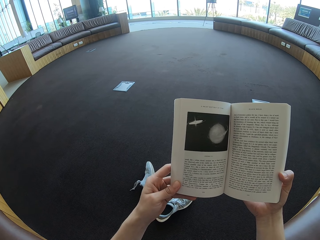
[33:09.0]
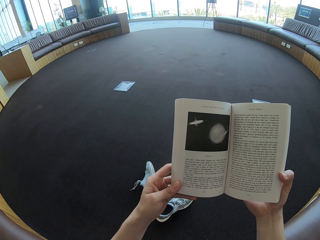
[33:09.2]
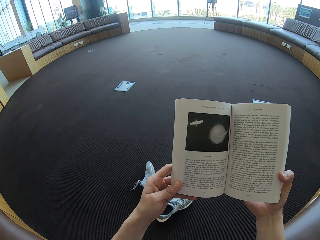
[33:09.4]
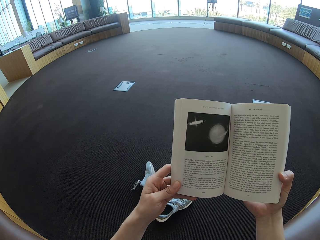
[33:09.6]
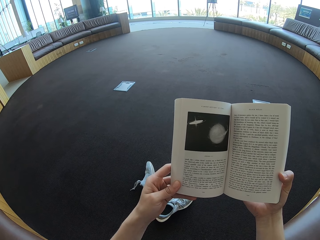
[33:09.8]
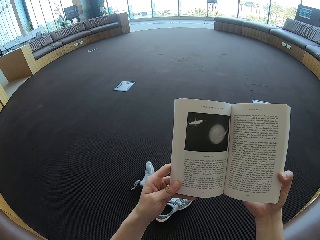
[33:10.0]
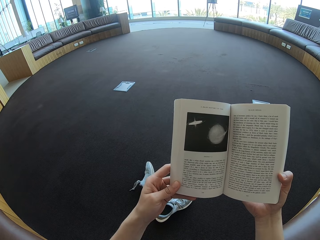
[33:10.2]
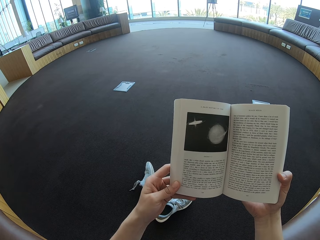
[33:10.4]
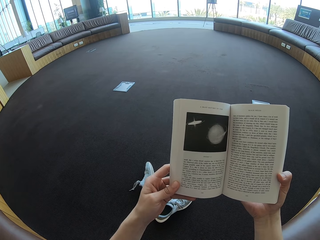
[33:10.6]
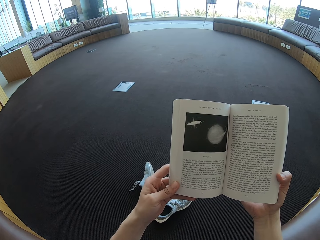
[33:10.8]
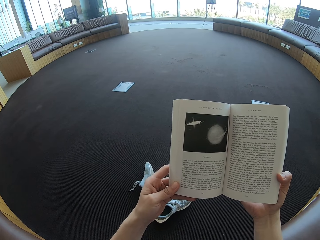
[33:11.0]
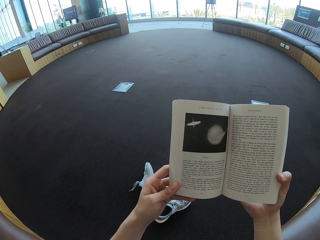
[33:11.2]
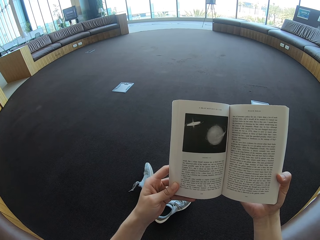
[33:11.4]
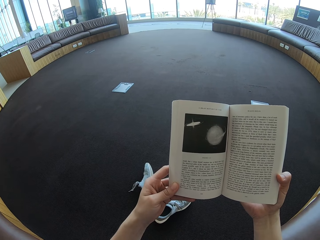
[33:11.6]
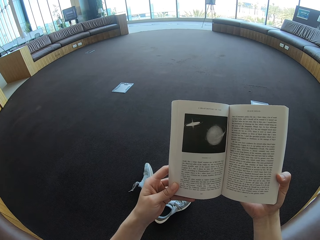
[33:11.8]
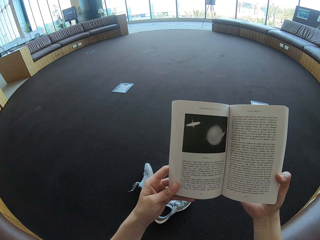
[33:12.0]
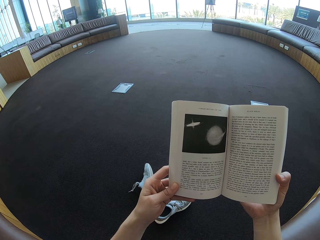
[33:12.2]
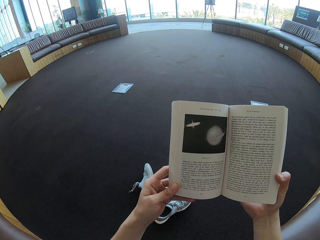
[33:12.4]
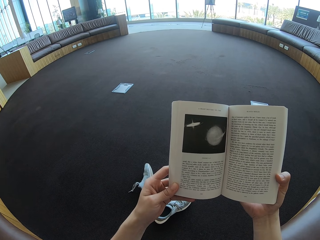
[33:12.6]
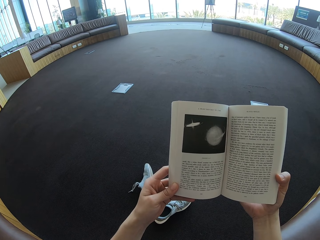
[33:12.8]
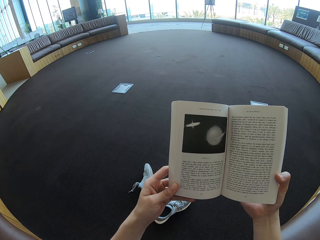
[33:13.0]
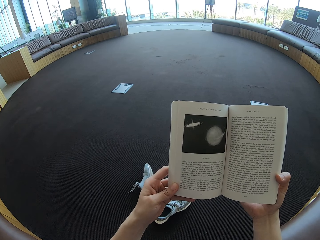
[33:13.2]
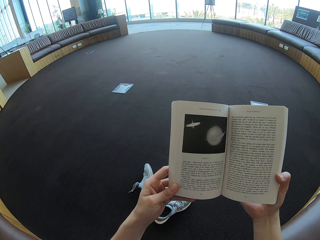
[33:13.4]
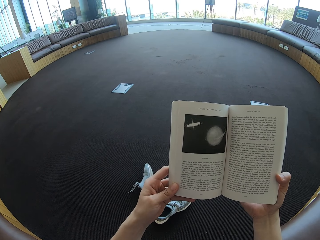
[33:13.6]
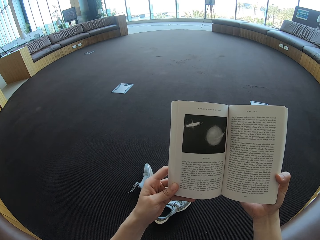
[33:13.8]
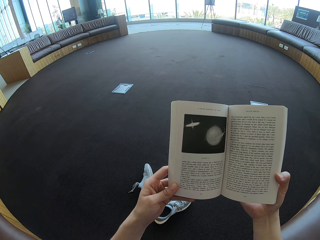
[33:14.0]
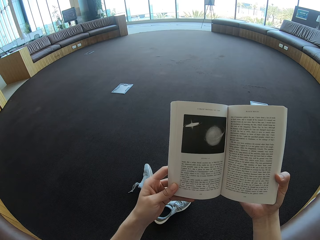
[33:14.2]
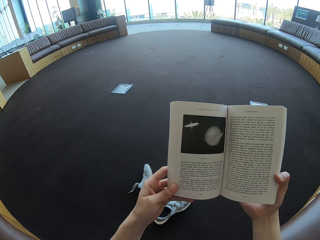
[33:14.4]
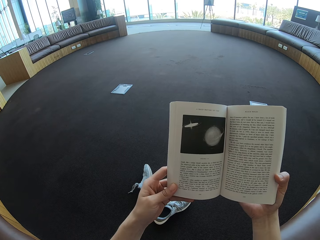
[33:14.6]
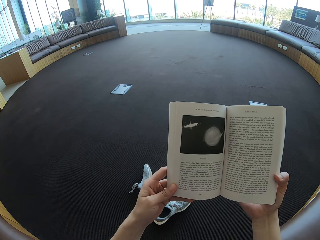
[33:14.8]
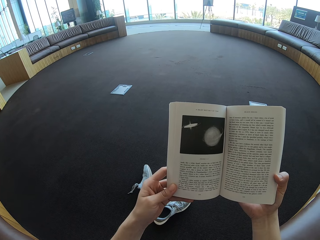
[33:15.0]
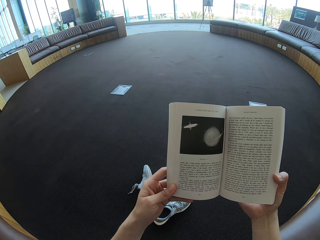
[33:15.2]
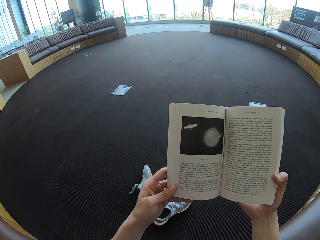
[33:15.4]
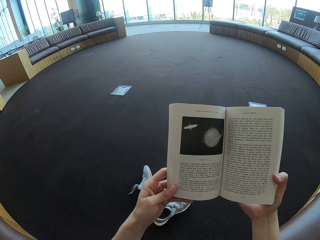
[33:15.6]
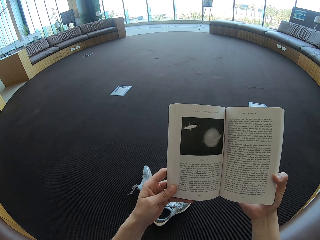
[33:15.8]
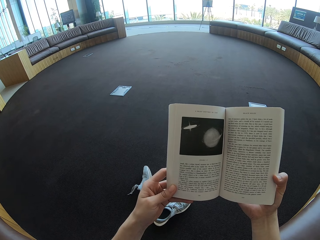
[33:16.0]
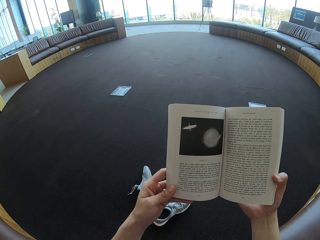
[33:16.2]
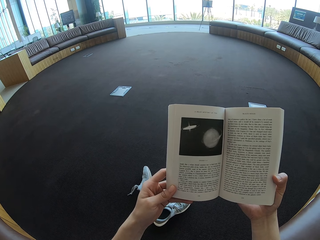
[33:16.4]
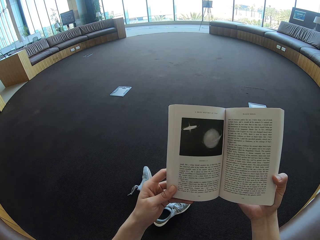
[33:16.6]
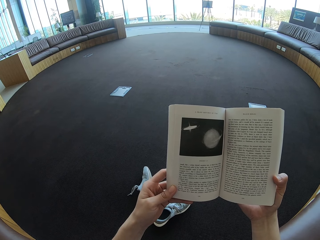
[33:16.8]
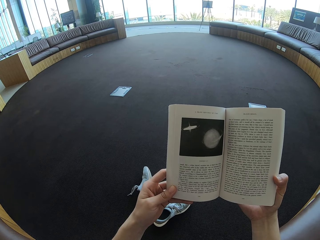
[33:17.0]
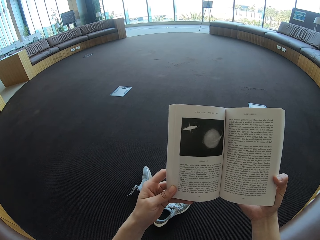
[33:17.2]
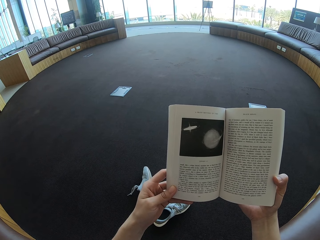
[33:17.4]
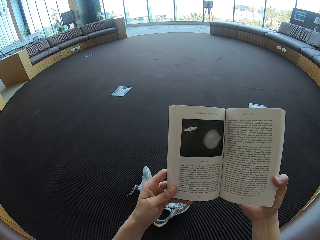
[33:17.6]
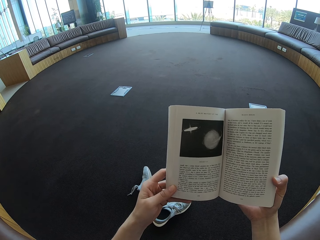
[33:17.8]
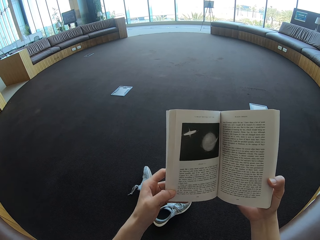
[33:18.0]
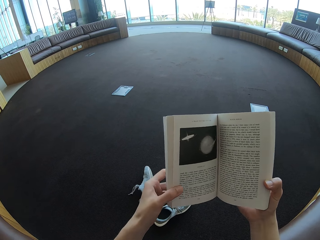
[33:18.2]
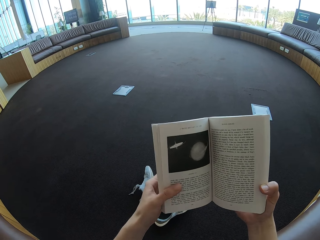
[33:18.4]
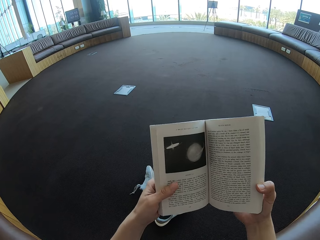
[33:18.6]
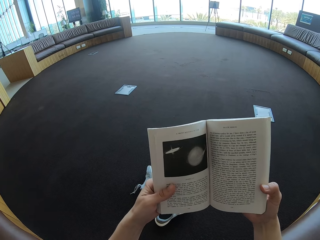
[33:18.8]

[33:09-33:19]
The camera wearer holds the story book.

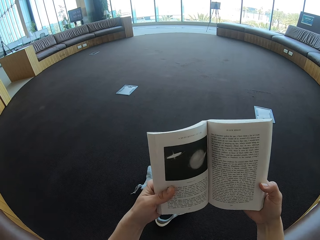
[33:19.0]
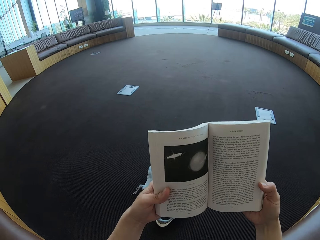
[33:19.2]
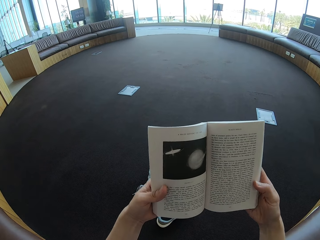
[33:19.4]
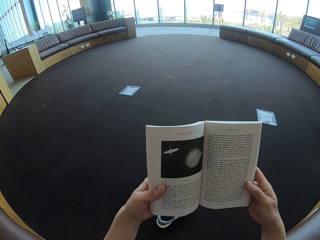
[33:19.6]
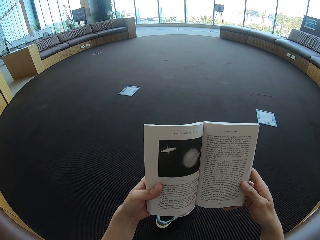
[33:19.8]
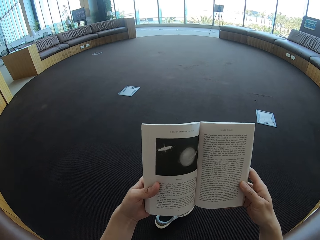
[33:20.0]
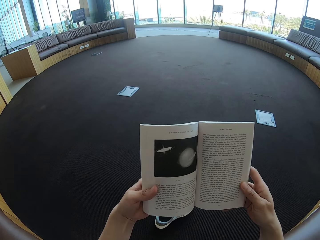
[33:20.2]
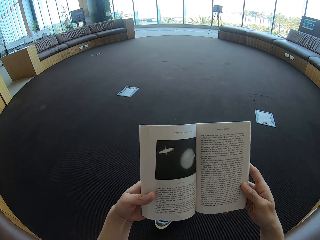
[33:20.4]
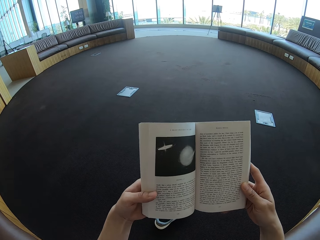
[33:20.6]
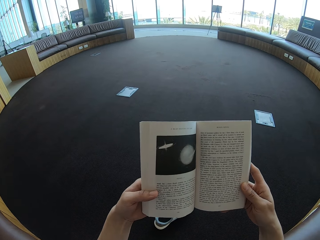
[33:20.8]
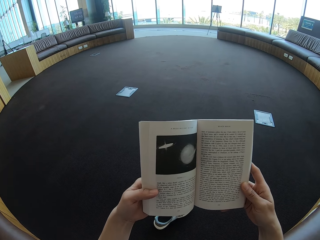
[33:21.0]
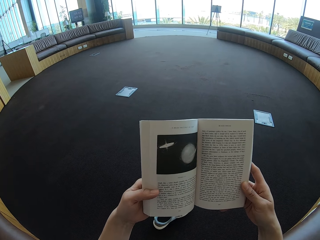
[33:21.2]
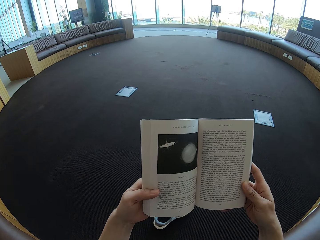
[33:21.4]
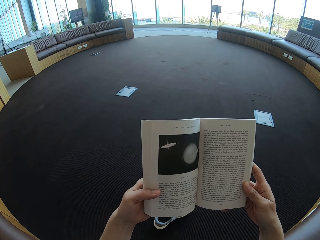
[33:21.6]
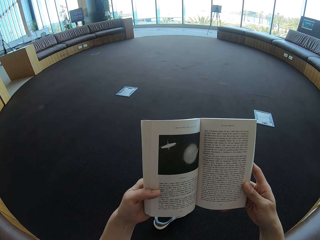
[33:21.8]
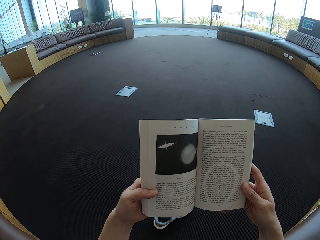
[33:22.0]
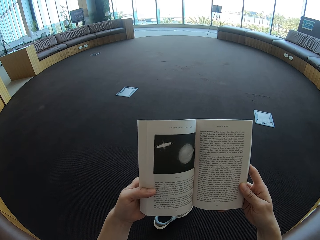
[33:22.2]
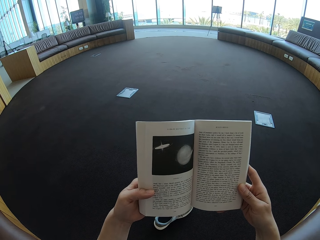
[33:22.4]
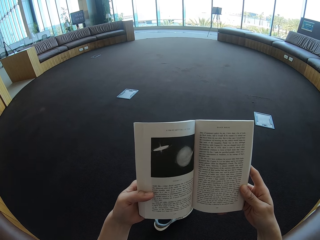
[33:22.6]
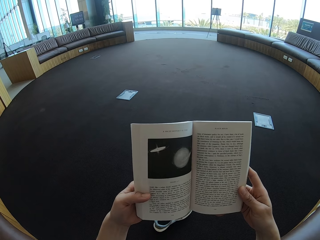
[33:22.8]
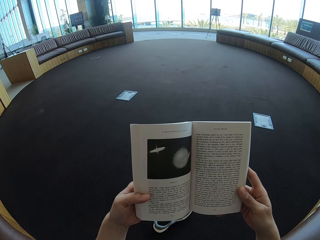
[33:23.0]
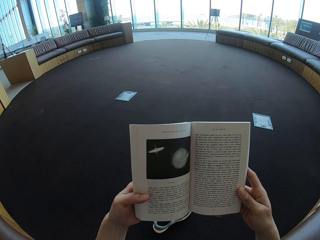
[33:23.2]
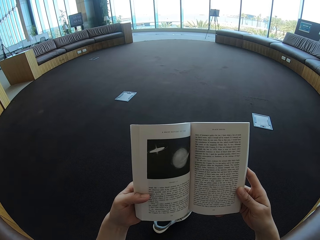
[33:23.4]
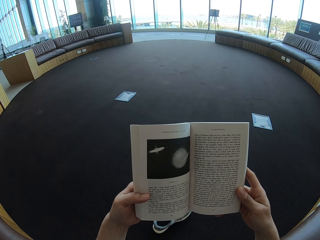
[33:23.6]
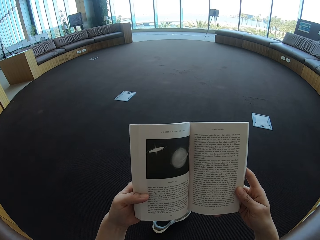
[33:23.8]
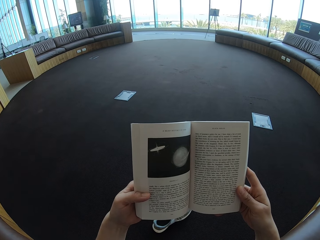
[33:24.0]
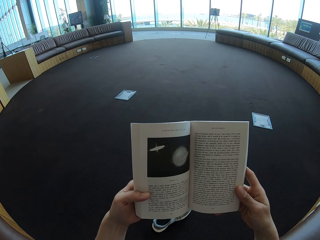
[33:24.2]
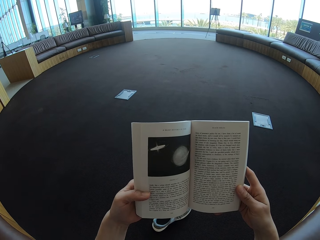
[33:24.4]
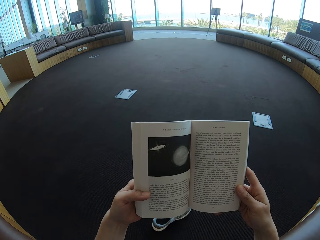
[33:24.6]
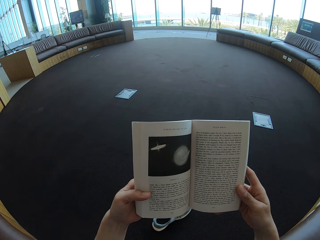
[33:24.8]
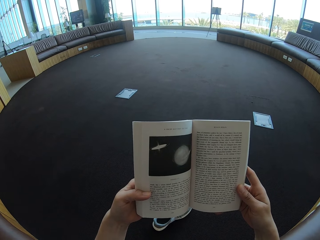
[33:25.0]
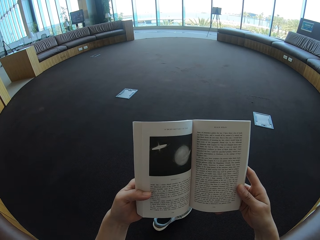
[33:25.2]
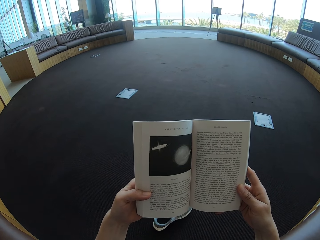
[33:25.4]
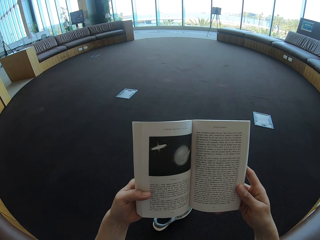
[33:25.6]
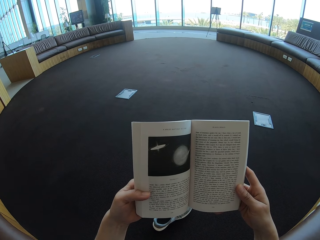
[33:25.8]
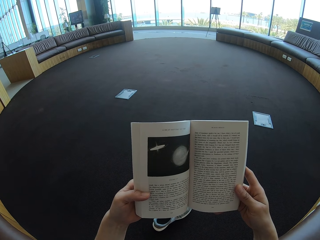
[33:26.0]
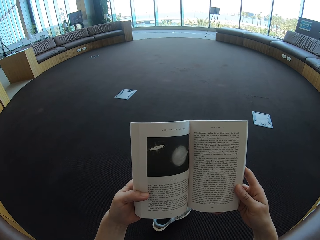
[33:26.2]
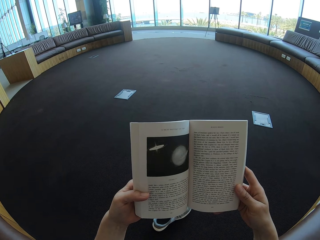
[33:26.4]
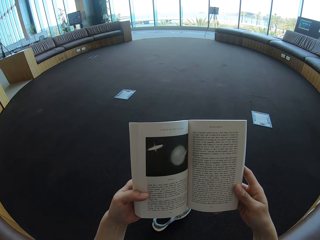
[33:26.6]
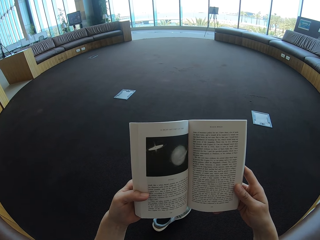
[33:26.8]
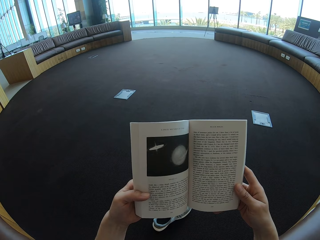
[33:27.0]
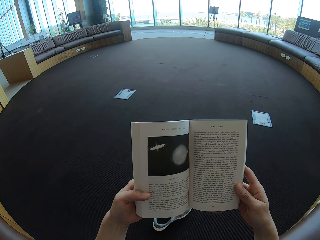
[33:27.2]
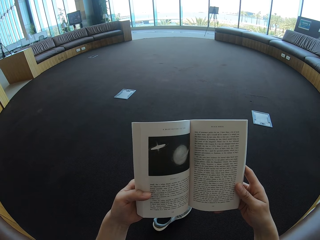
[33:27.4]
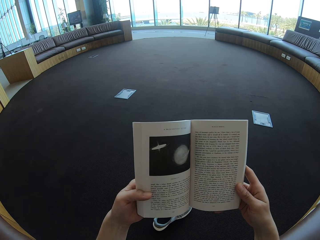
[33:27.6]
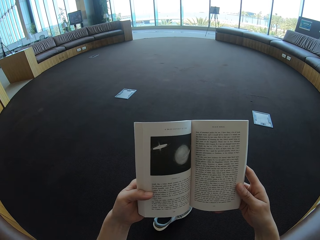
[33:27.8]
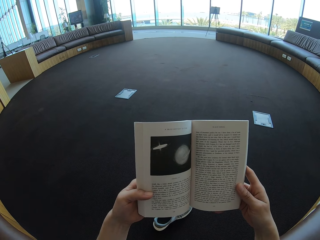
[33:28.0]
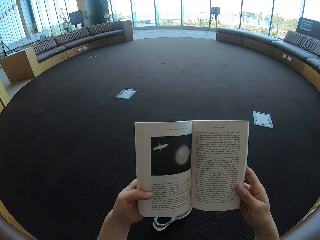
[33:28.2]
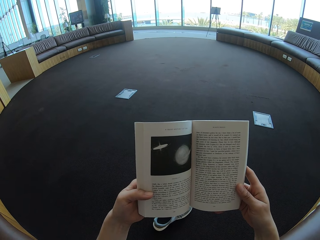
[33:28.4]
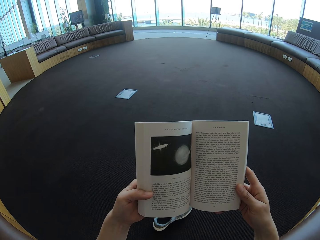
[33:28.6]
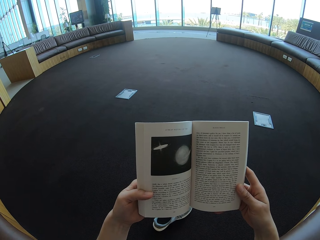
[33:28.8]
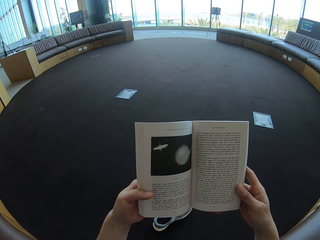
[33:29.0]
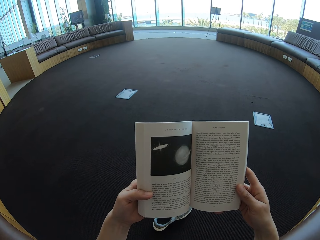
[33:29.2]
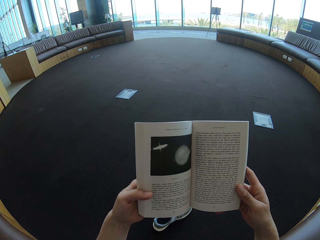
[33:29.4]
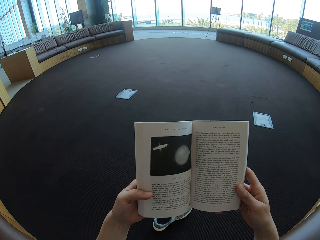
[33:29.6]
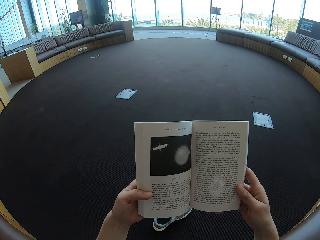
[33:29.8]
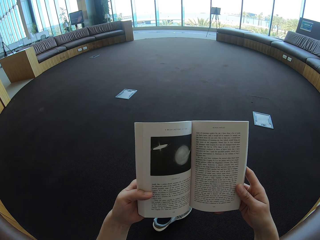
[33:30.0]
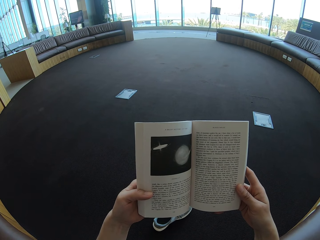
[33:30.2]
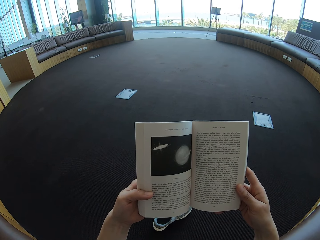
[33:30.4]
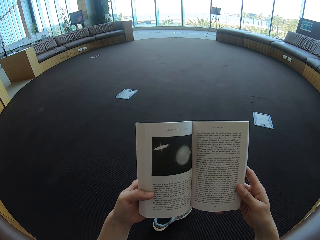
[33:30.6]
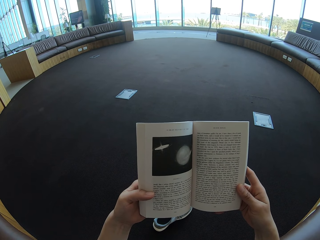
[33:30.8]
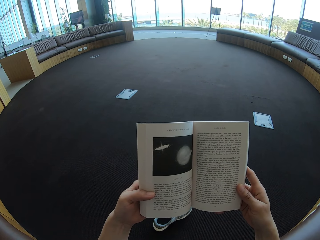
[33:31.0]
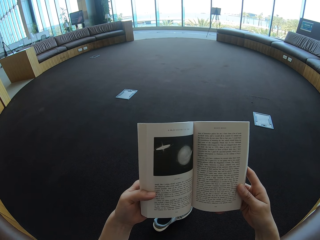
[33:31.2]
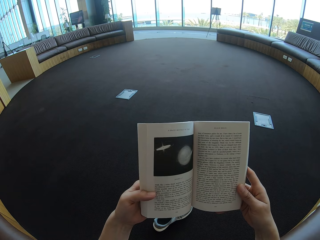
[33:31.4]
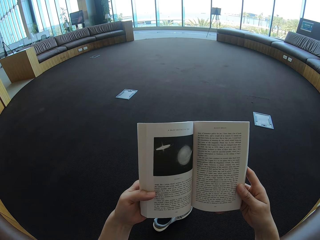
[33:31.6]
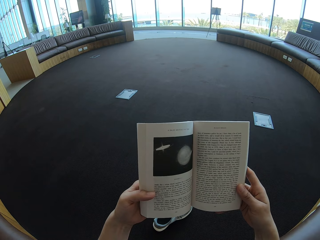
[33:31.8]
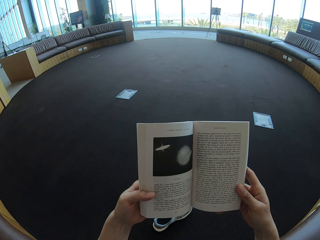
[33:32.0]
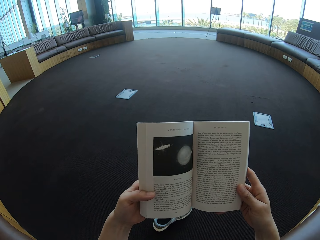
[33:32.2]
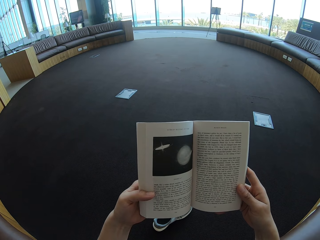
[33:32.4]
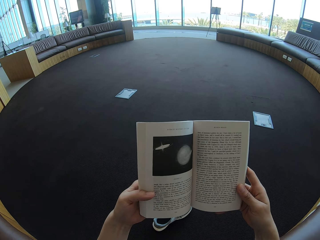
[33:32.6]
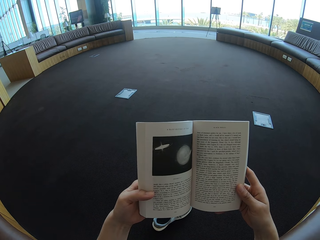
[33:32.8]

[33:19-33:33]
The camera wearer reads the story book. They hold the story book.
